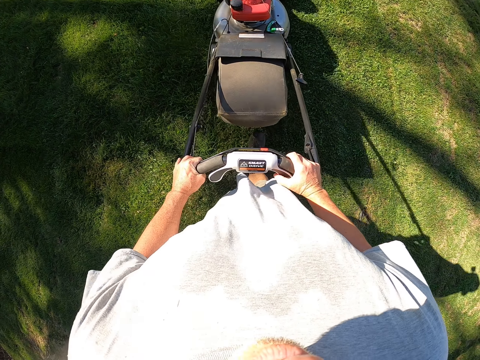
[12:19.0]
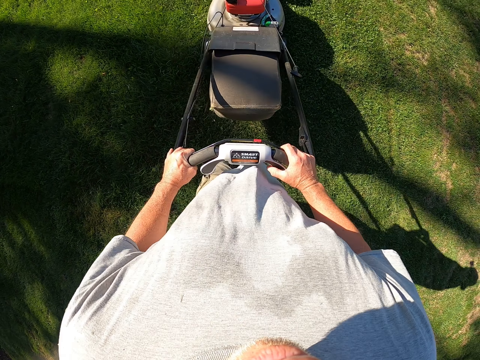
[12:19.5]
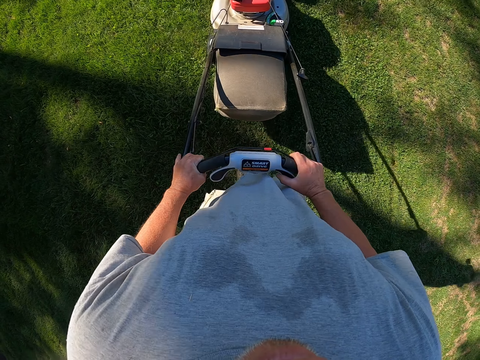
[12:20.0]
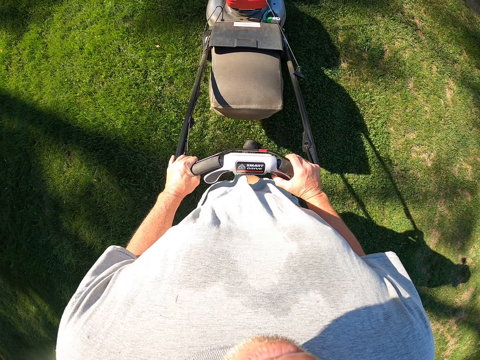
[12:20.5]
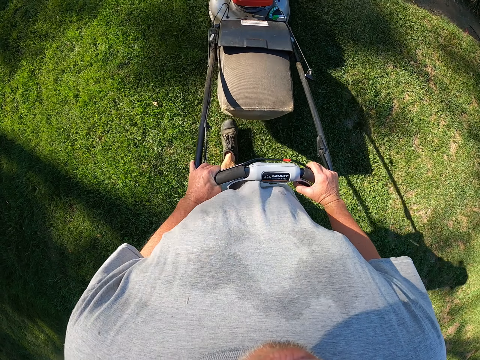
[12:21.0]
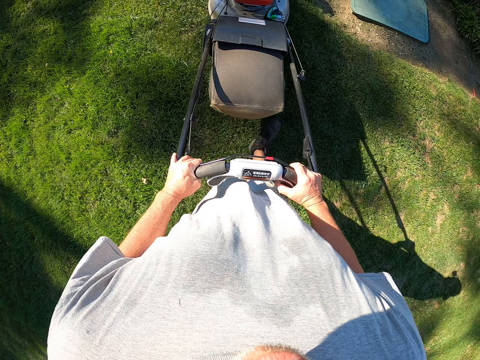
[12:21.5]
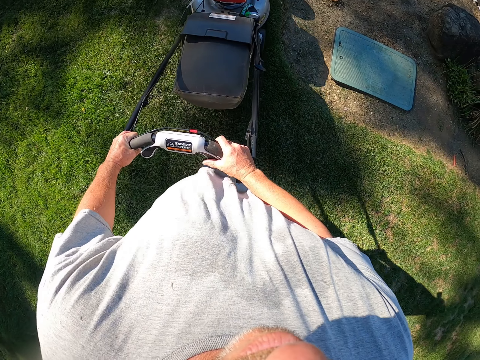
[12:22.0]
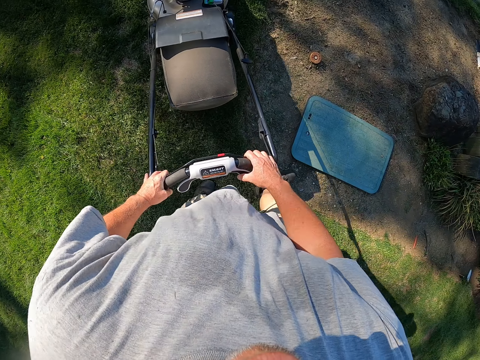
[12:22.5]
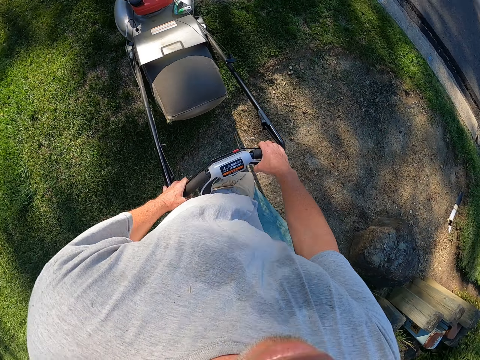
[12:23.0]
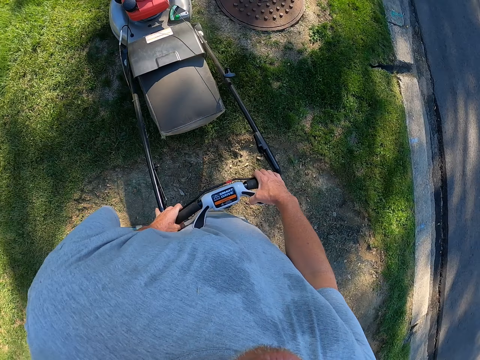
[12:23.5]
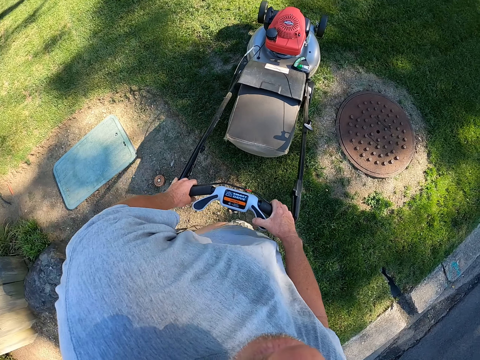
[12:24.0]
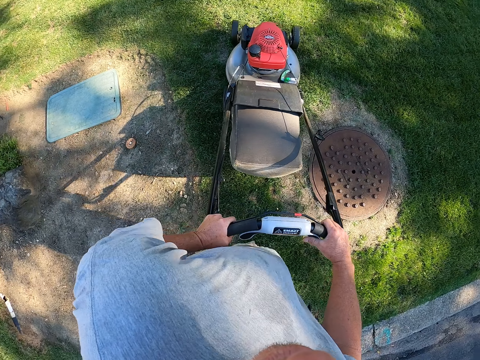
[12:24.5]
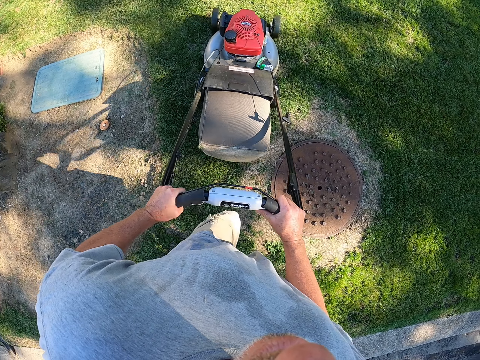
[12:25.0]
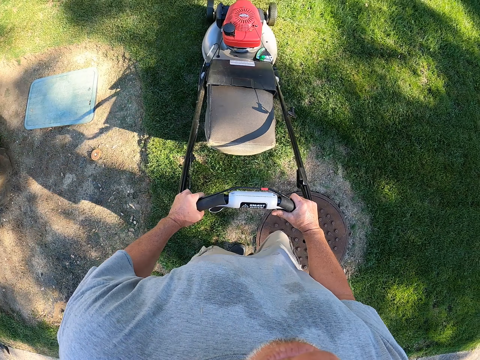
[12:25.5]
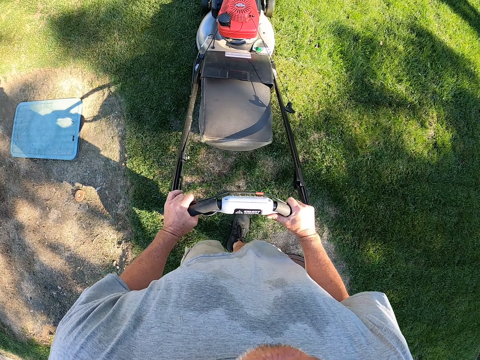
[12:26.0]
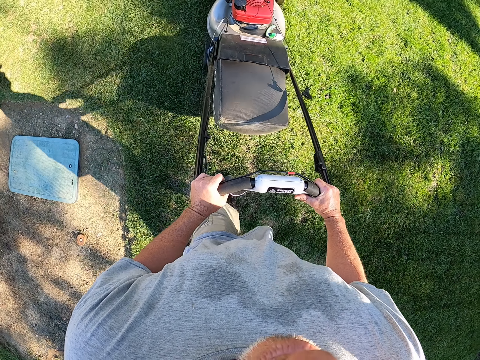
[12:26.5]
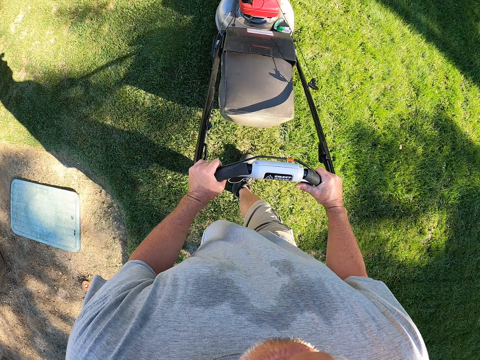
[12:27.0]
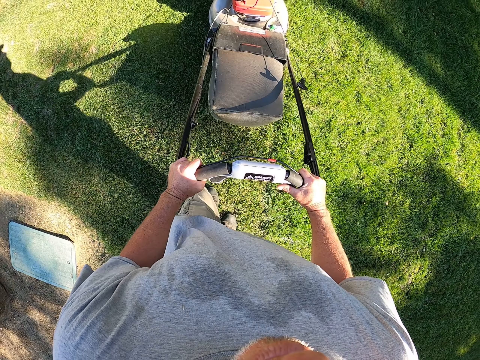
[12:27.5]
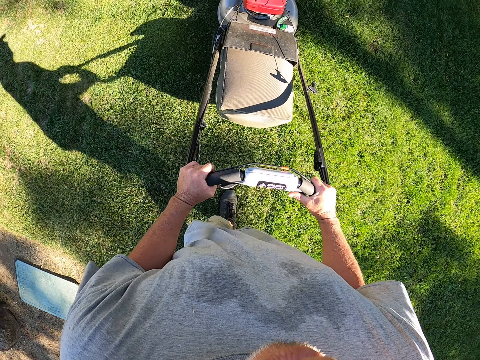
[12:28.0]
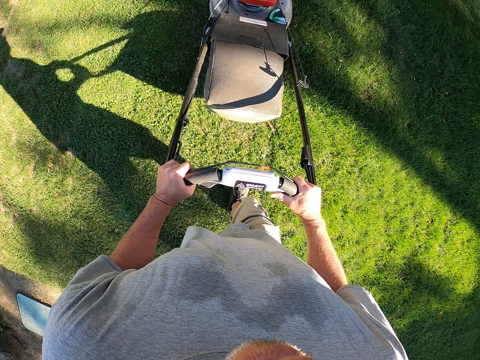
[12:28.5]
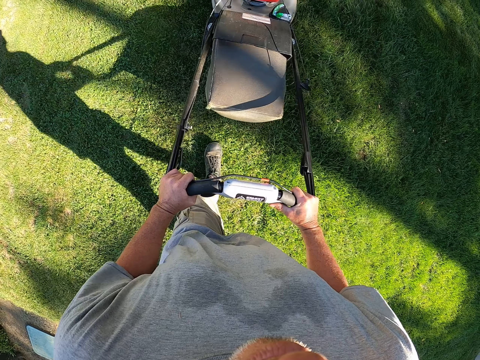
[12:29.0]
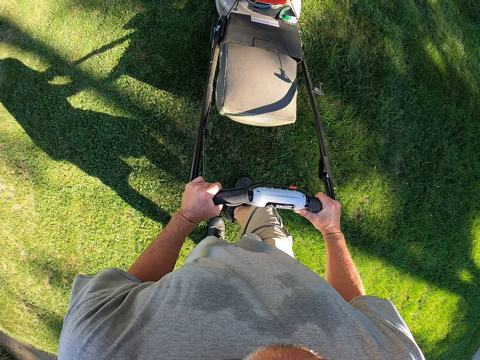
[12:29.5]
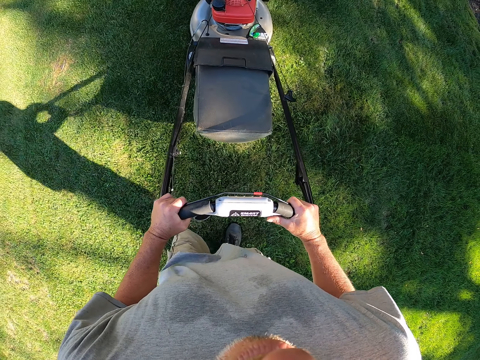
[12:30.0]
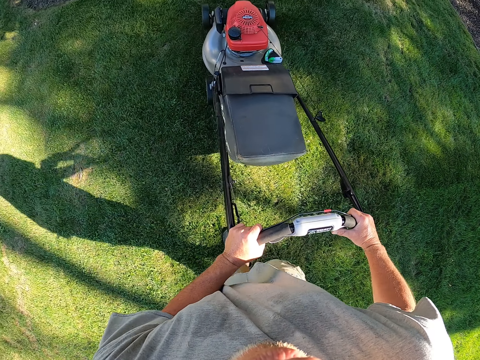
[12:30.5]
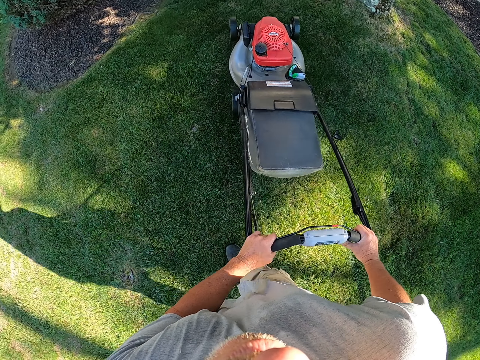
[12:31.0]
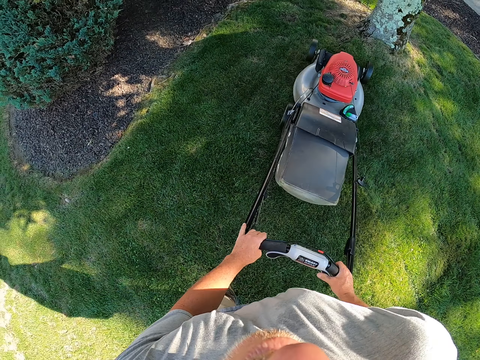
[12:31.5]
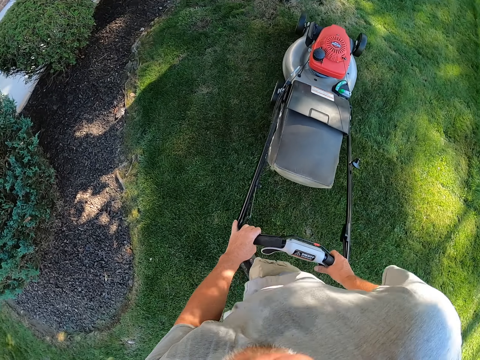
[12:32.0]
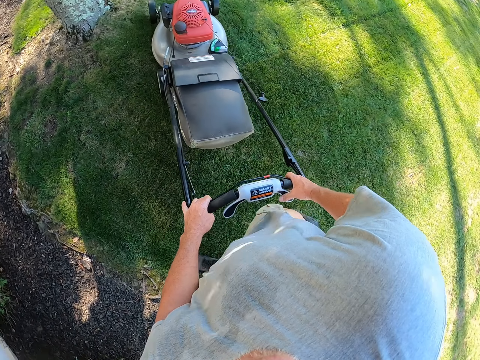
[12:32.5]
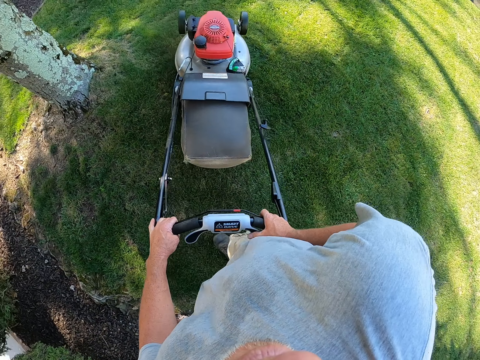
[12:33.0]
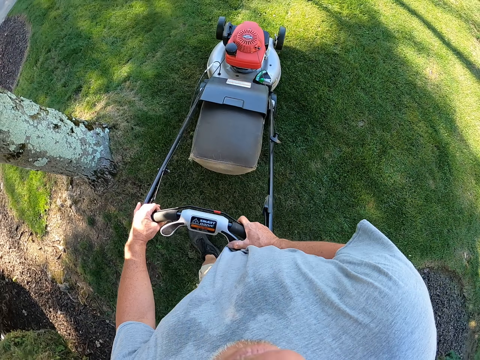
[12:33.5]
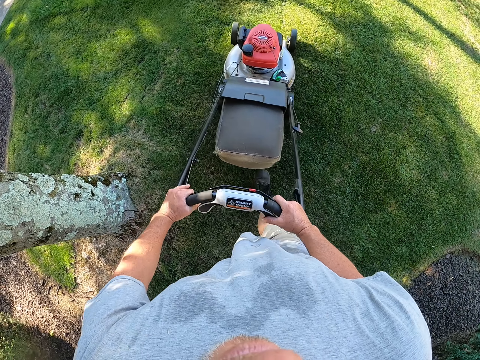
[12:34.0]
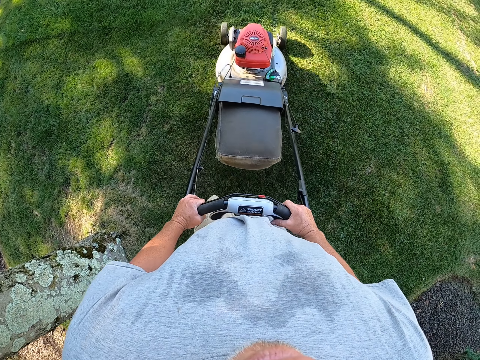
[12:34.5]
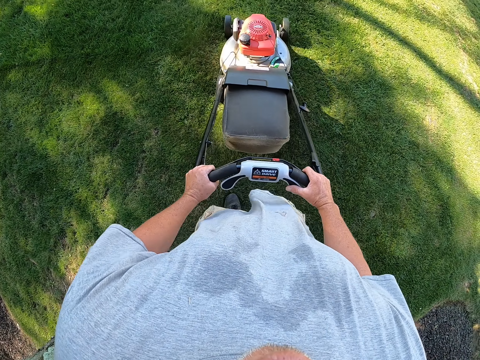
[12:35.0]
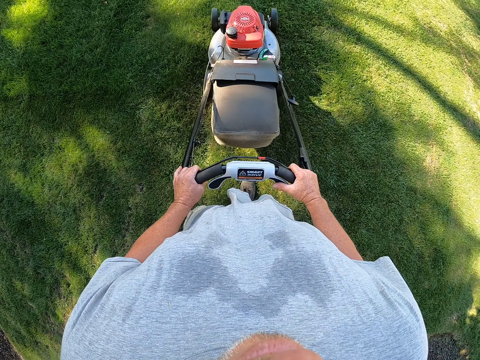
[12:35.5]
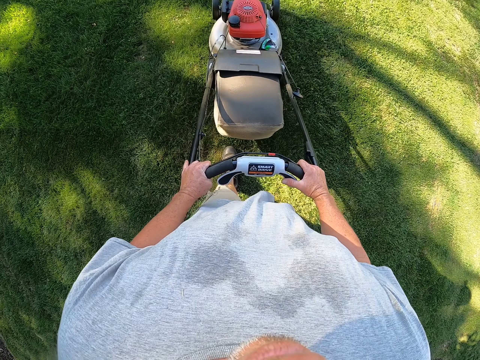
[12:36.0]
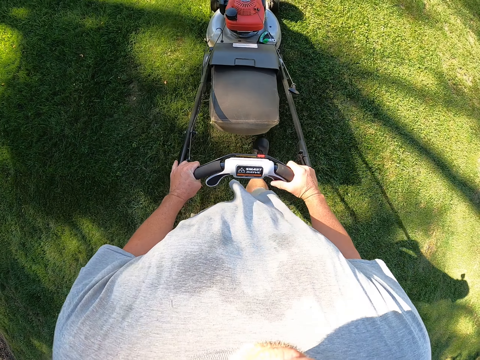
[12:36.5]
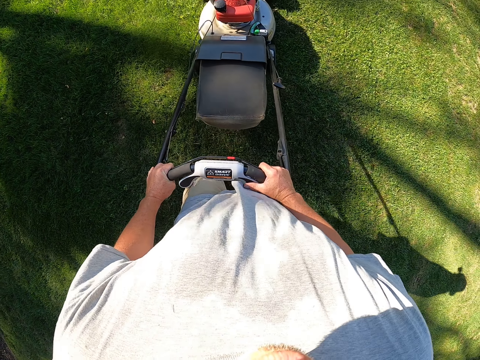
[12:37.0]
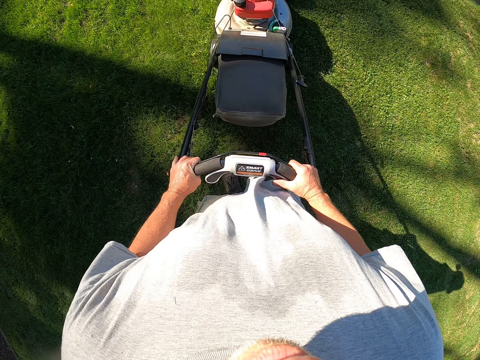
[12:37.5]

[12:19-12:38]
The camera wearer changes direction. They trim grass on the compound. They change direction. They trim the grass on the compound.

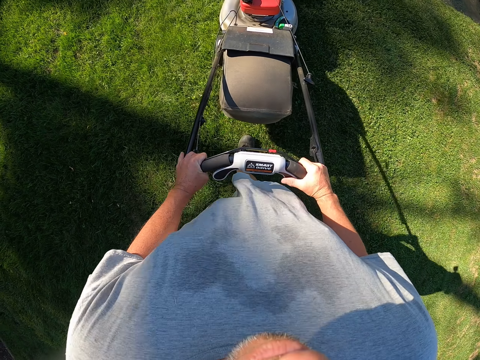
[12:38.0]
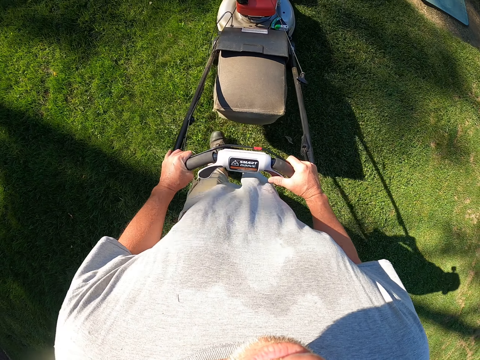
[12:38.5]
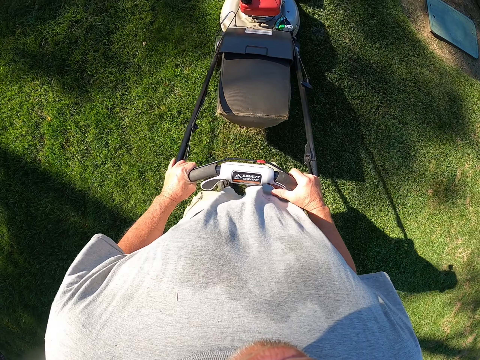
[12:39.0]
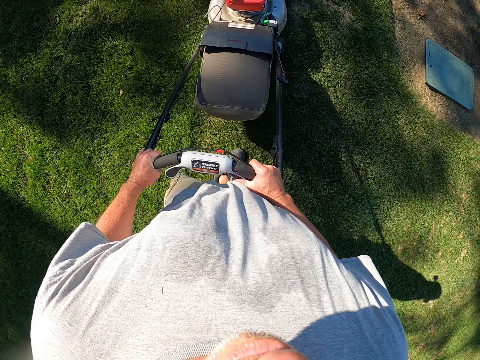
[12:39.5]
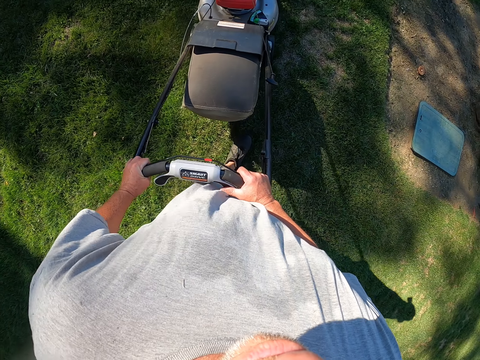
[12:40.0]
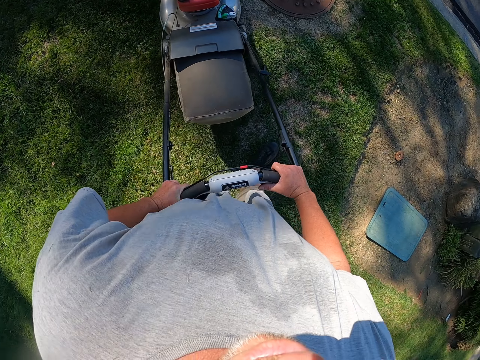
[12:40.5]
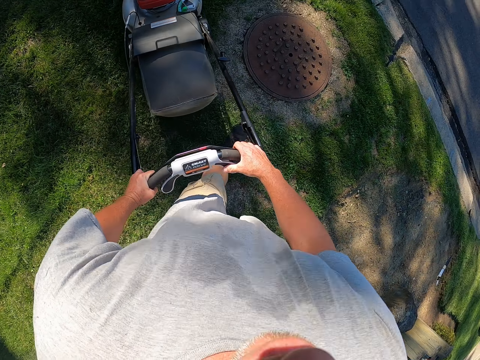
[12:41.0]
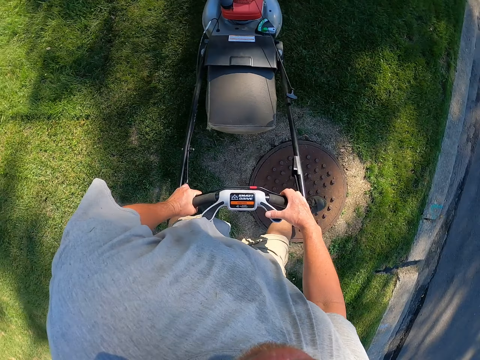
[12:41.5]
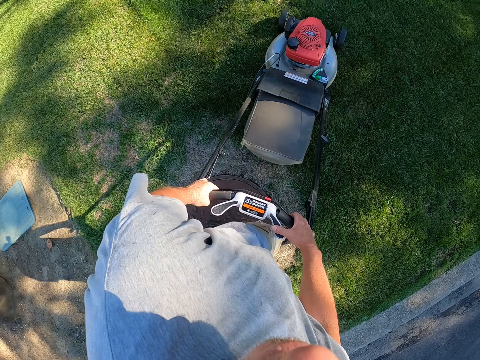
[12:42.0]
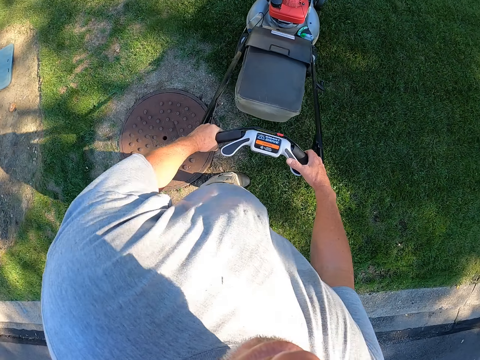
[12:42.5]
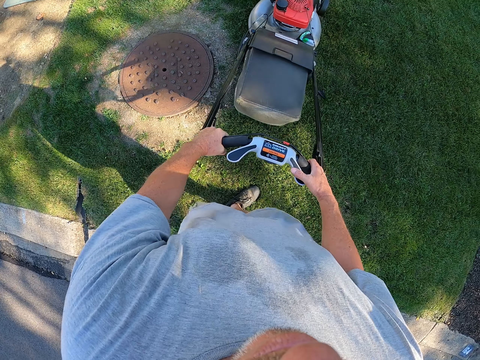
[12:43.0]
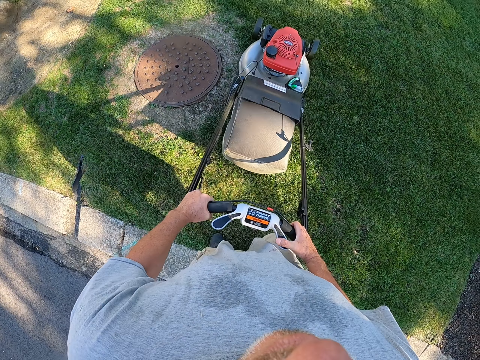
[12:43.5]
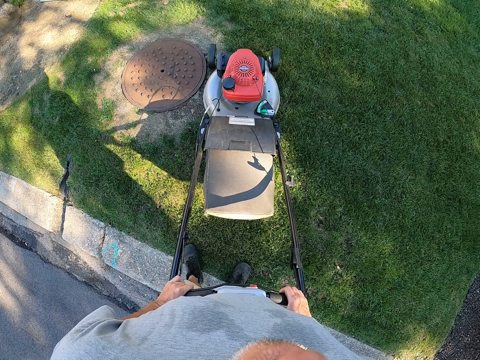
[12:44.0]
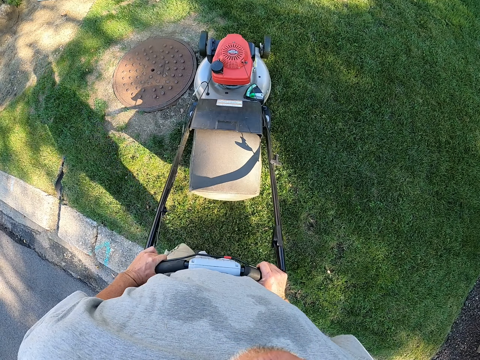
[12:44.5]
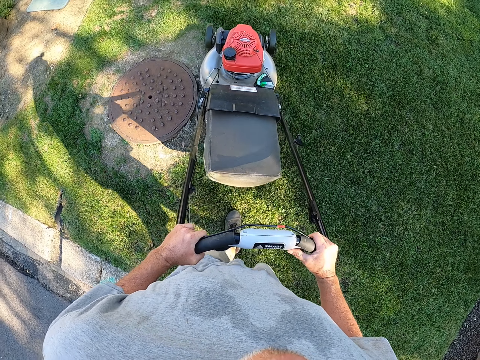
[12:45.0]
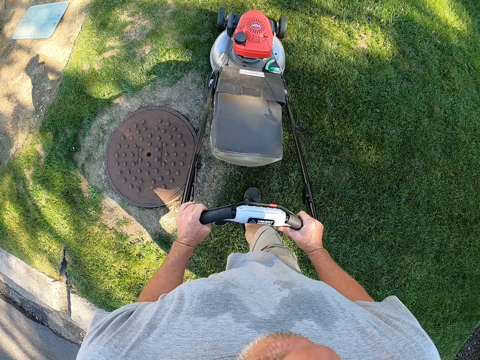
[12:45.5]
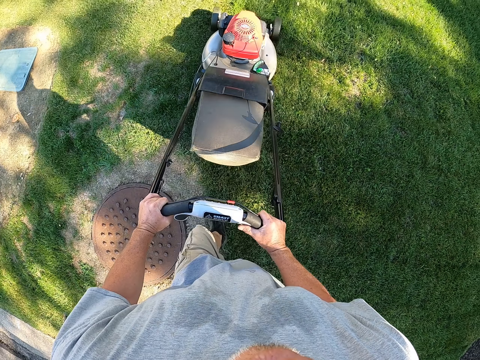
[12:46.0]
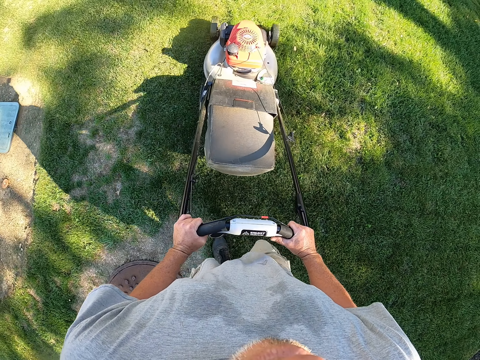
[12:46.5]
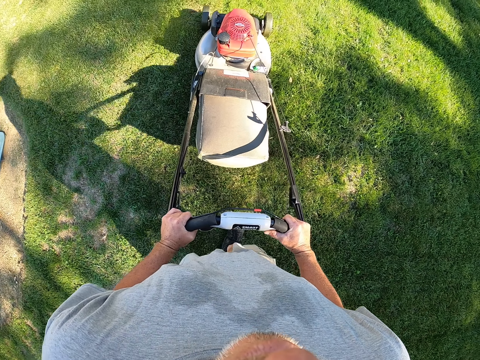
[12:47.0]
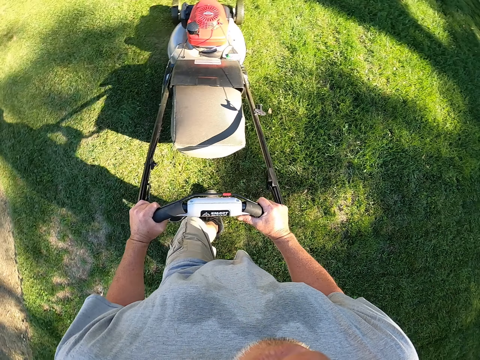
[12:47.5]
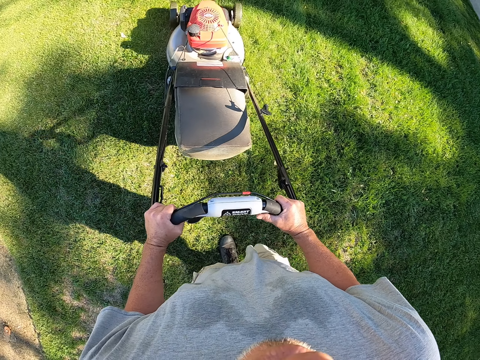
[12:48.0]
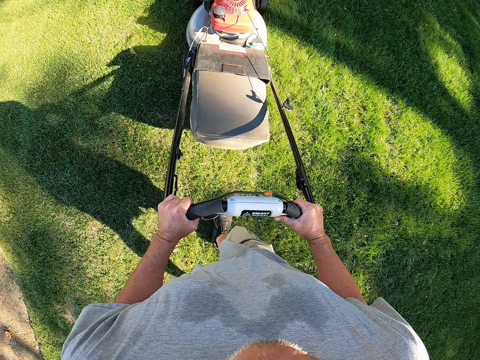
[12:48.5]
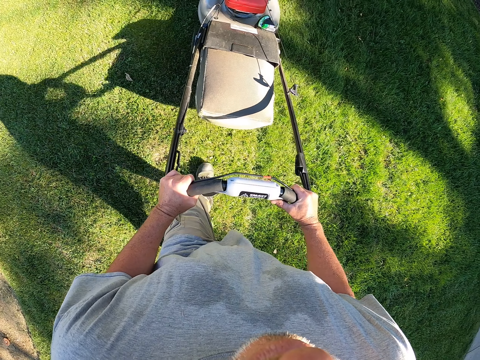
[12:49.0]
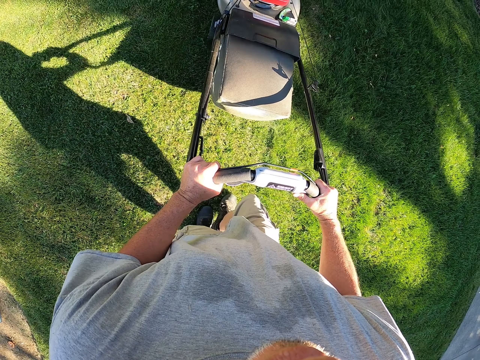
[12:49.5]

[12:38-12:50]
The camera wearer changes direction. They trim grass on the compound.
